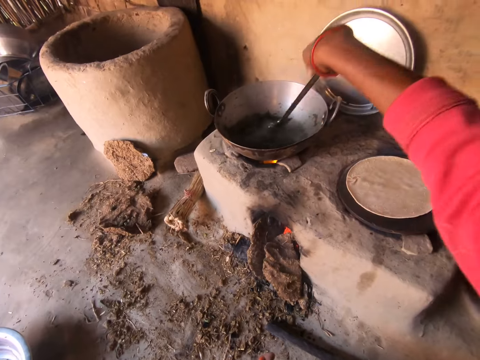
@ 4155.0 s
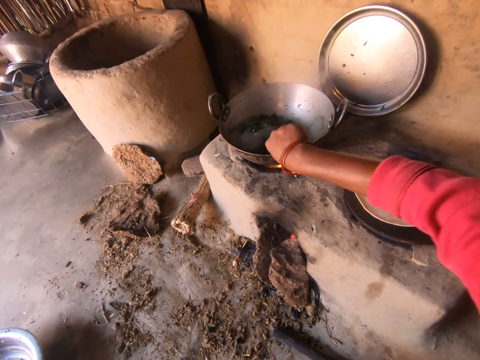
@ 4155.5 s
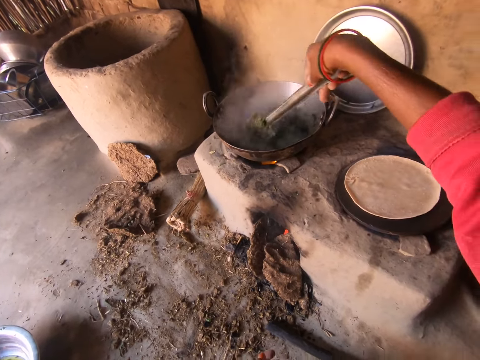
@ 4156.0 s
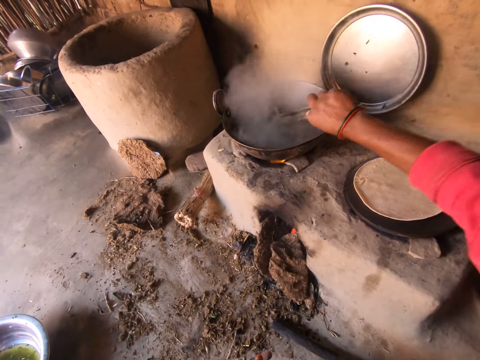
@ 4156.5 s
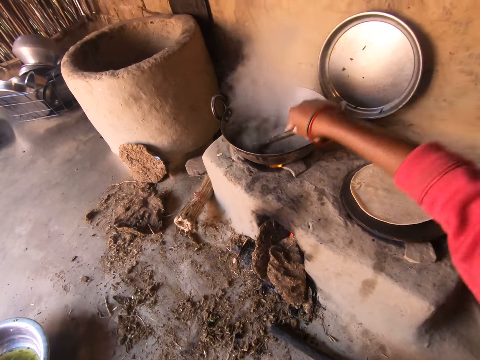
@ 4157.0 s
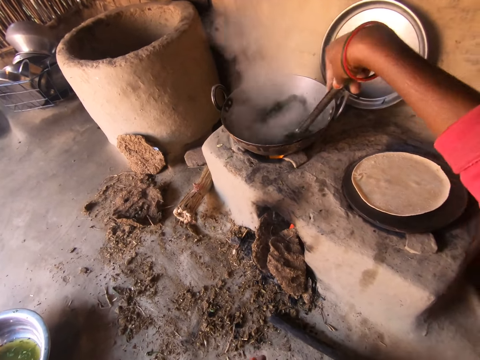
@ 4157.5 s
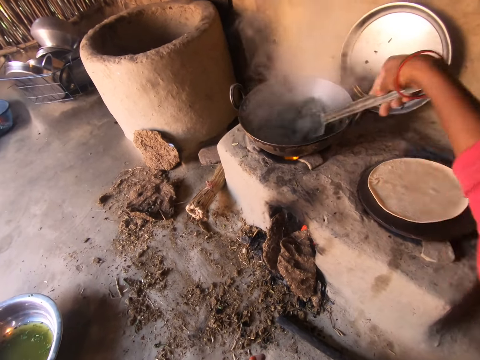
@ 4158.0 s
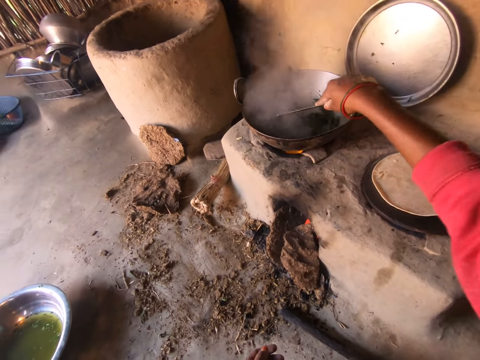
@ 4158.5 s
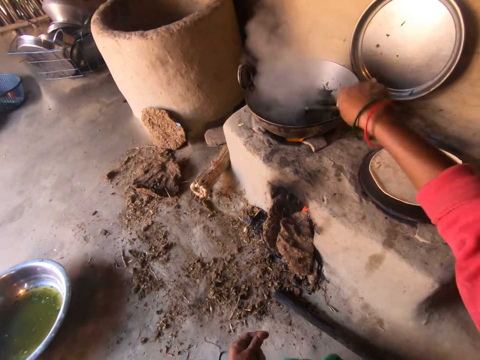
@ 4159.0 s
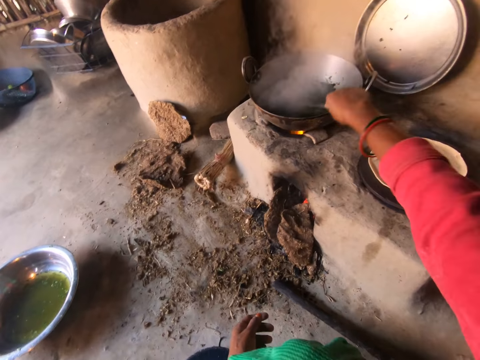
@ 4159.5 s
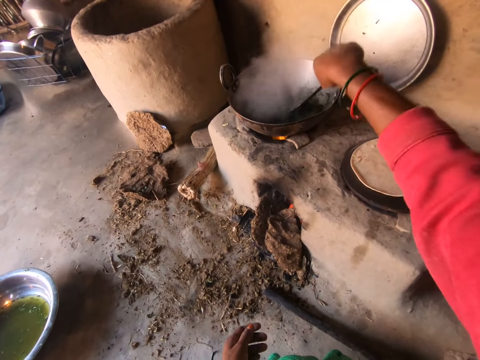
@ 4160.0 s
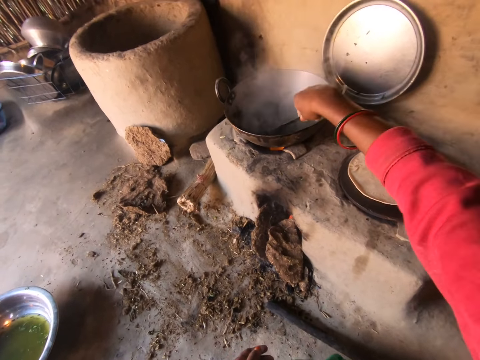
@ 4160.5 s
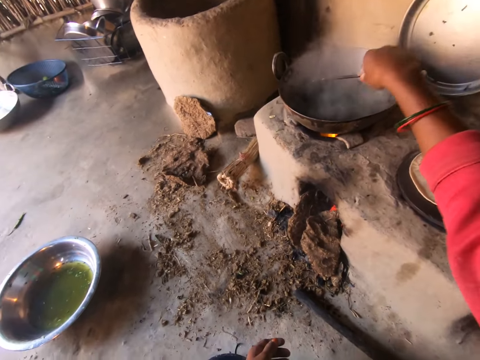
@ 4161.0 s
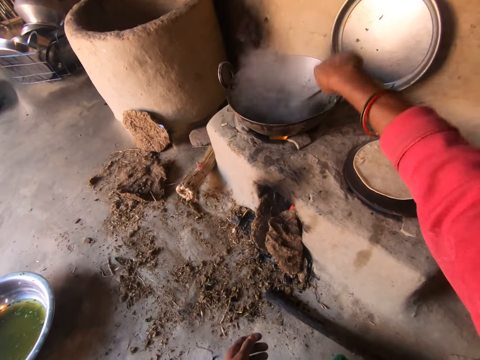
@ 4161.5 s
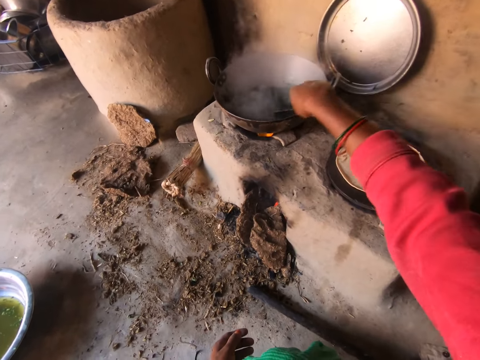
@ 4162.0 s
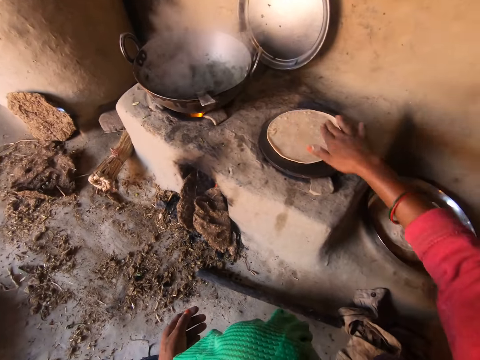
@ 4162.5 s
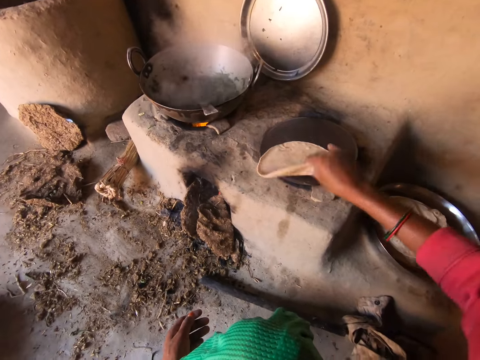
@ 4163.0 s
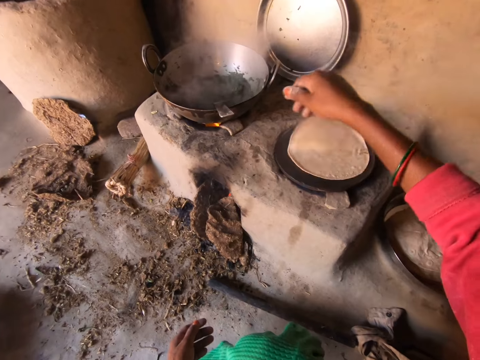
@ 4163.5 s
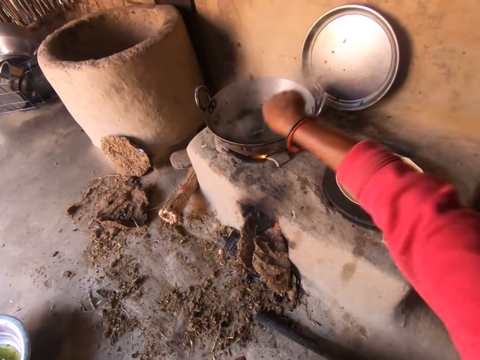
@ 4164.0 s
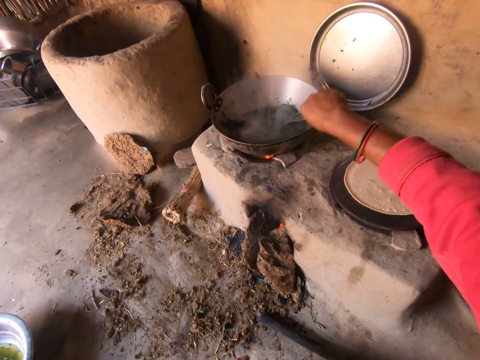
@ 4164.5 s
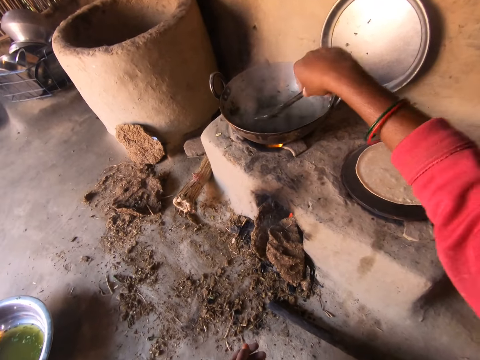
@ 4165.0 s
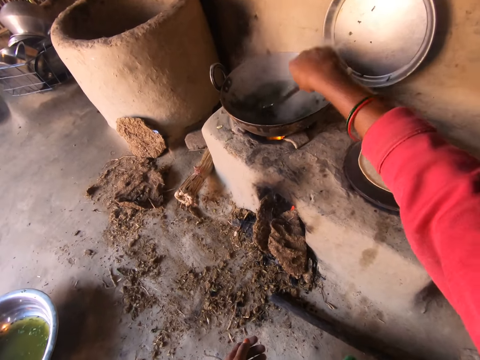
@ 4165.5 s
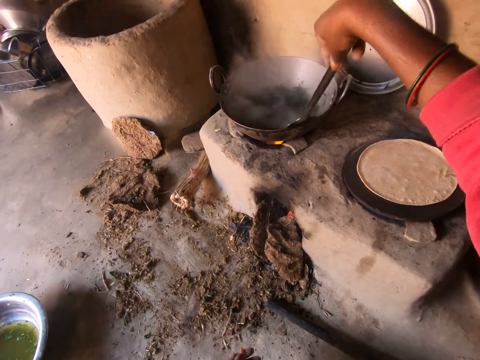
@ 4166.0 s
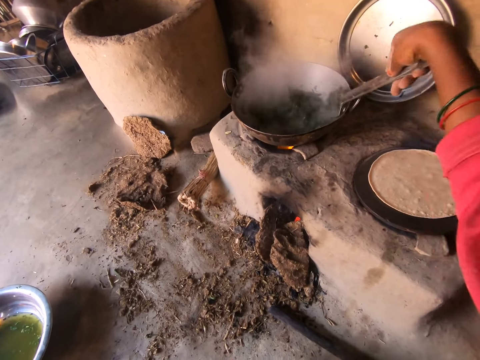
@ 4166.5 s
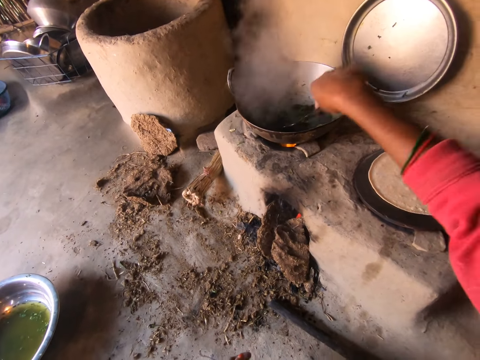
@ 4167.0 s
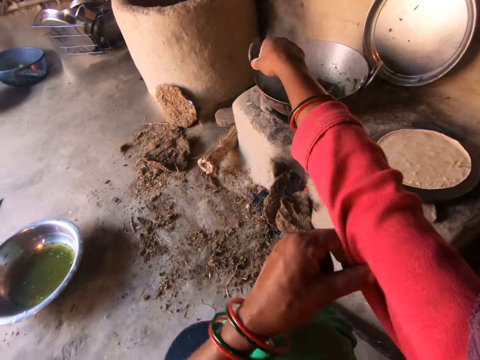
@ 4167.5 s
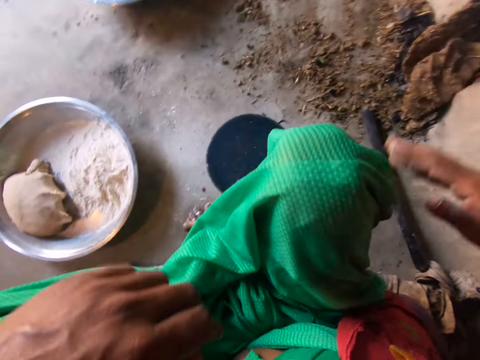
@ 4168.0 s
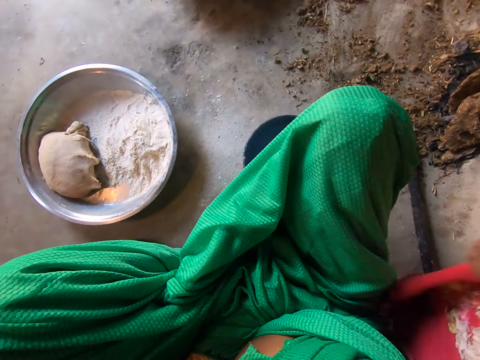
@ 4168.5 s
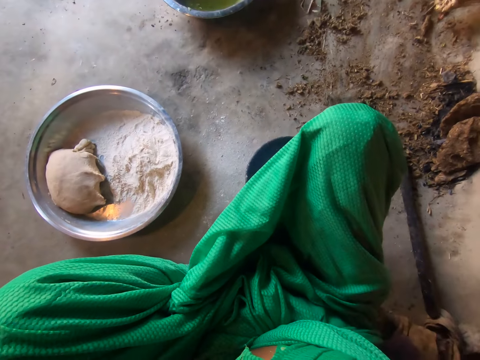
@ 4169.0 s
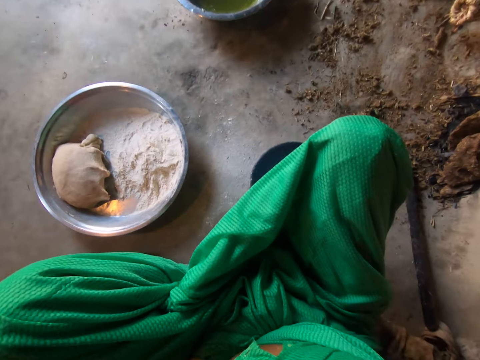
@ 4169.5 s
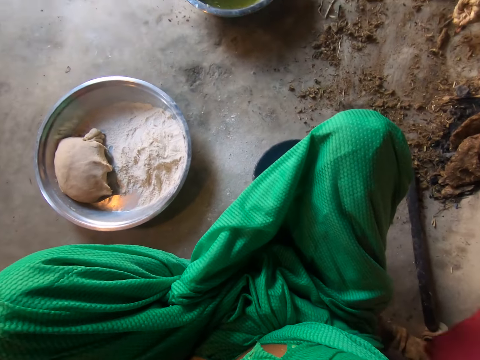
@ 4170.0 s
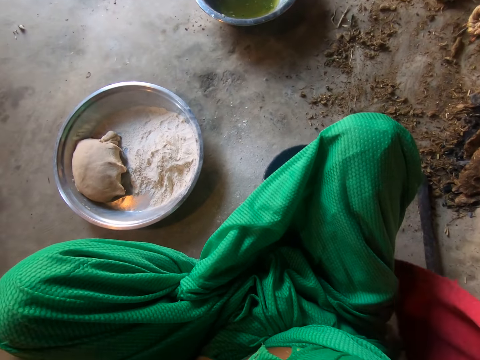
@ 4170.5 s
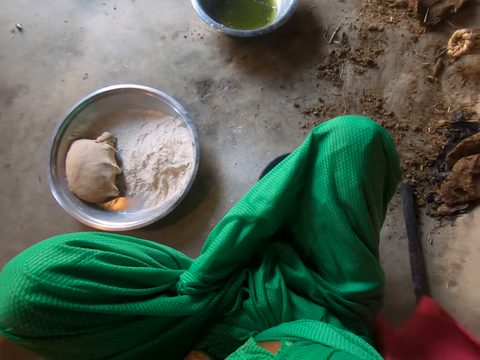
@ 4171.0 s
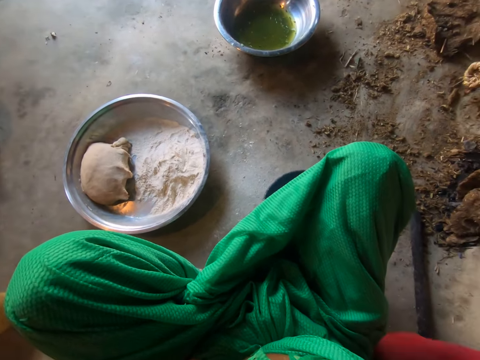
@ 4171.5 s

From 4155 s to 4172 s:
The camera wearer picks up the cooking spoon with the right hand. They stir the stew in the pot. They turn the chapati to the other side on the pan. They stir the stew in the pot again. They remove the sweater.

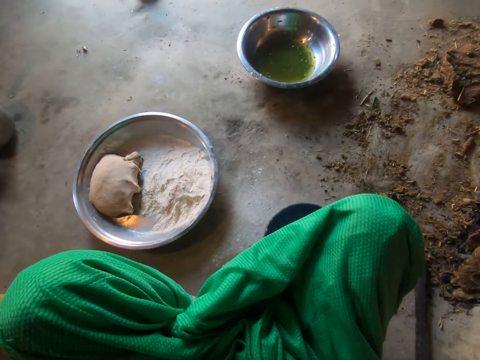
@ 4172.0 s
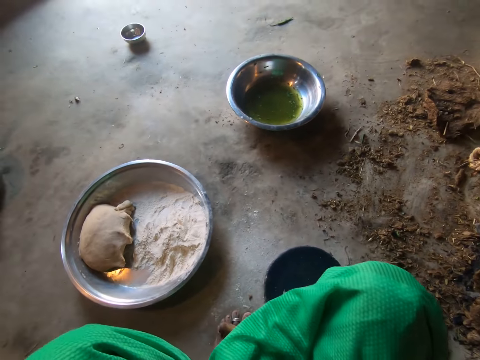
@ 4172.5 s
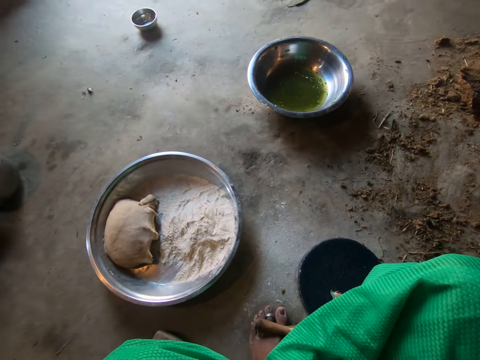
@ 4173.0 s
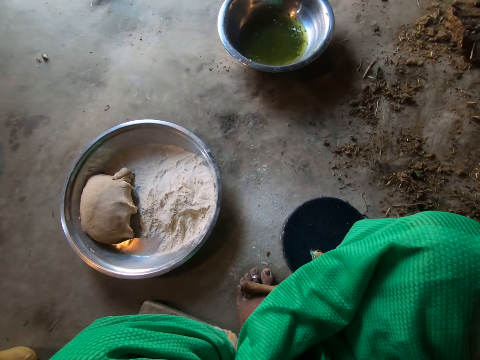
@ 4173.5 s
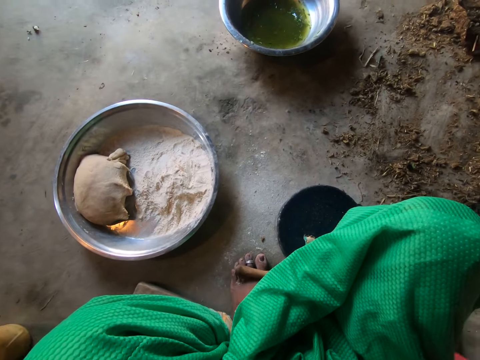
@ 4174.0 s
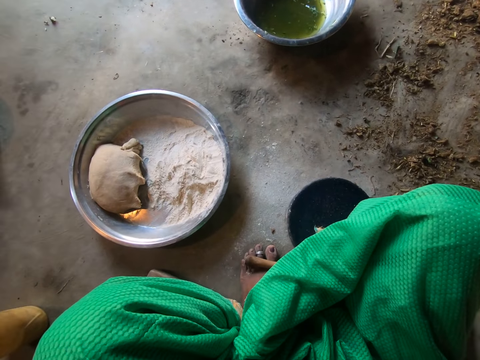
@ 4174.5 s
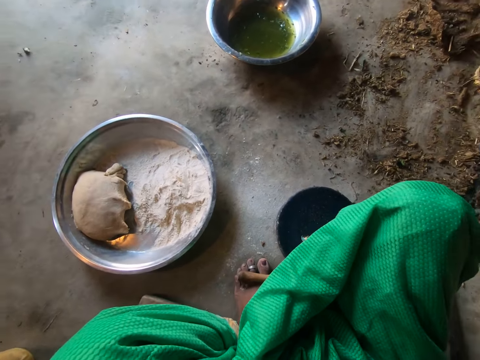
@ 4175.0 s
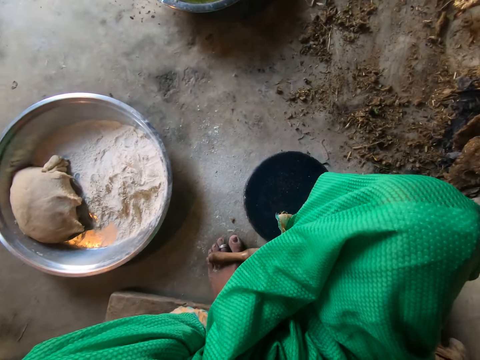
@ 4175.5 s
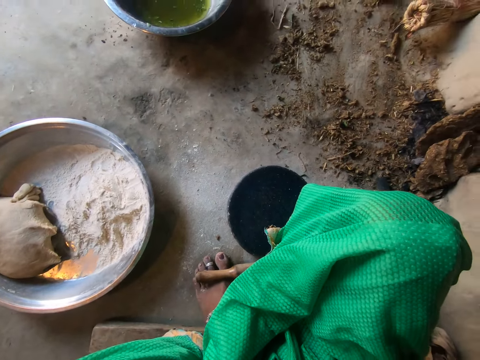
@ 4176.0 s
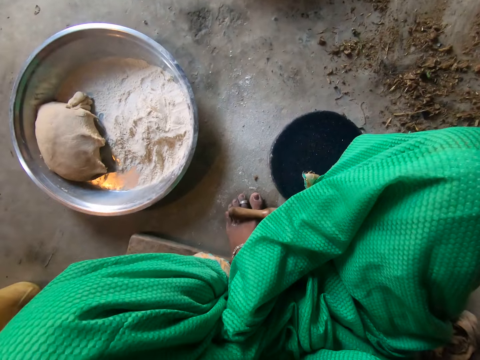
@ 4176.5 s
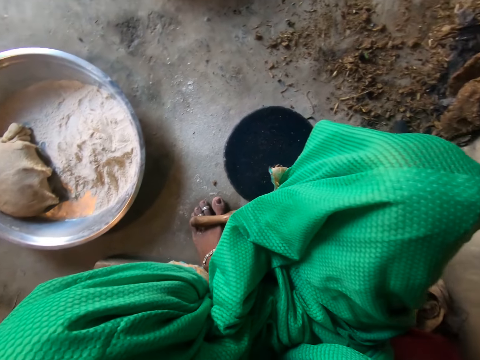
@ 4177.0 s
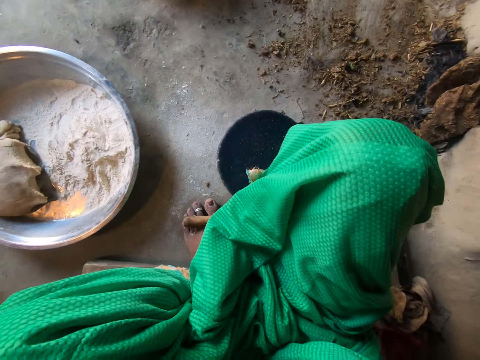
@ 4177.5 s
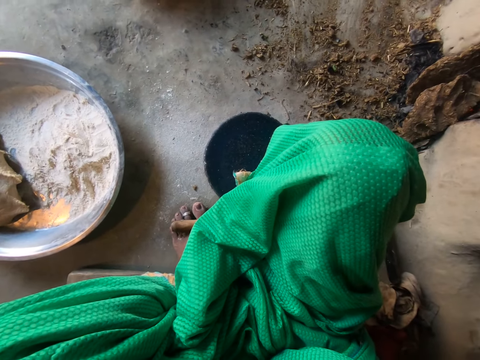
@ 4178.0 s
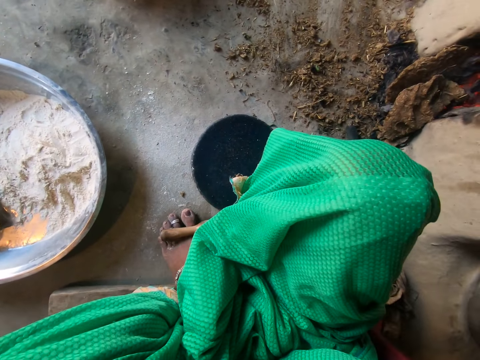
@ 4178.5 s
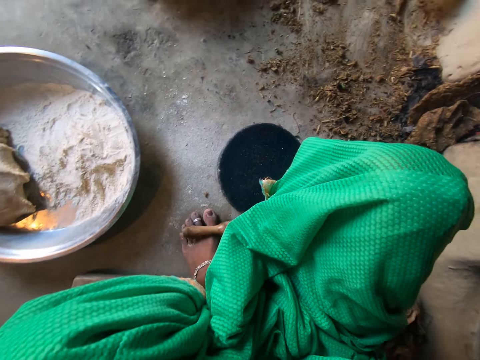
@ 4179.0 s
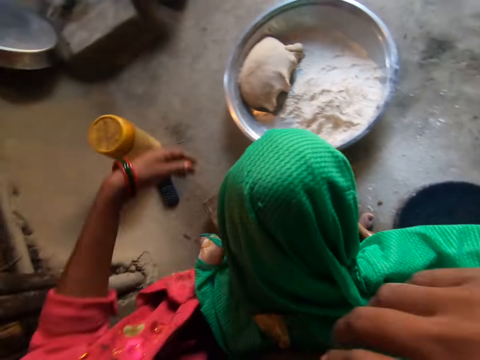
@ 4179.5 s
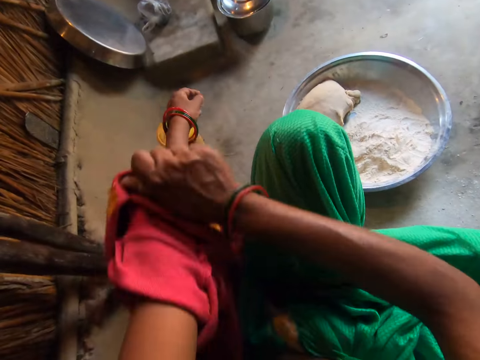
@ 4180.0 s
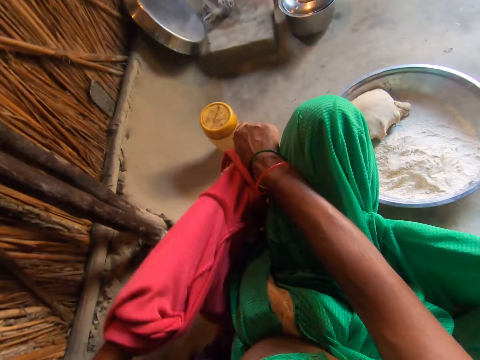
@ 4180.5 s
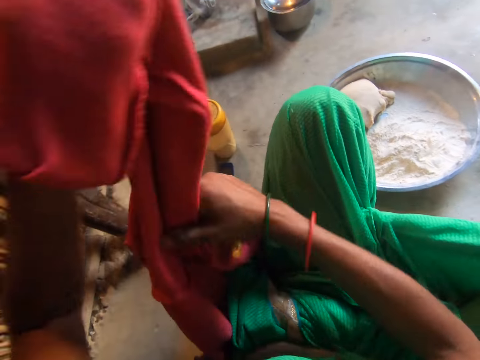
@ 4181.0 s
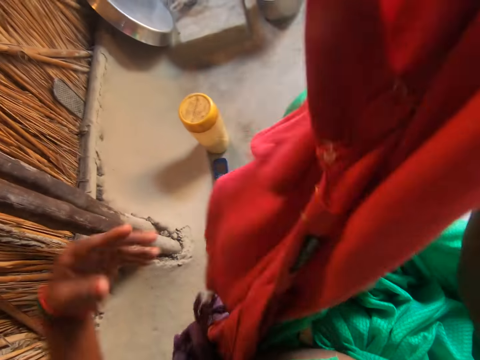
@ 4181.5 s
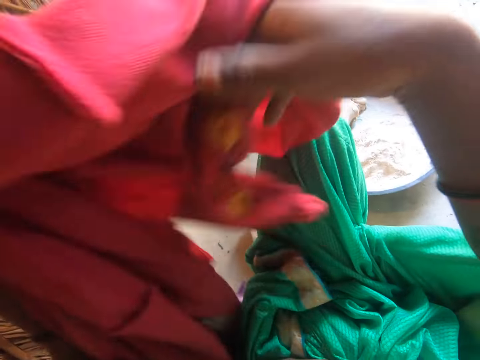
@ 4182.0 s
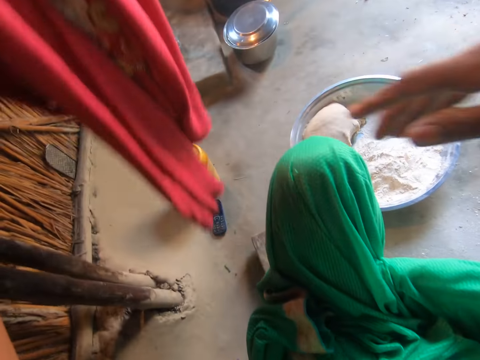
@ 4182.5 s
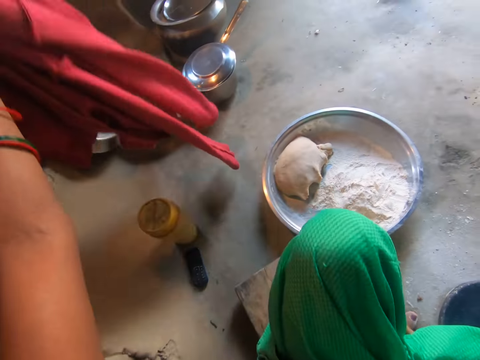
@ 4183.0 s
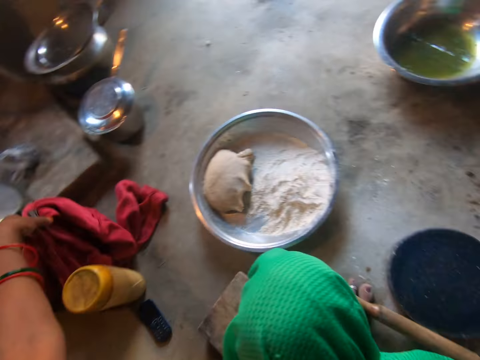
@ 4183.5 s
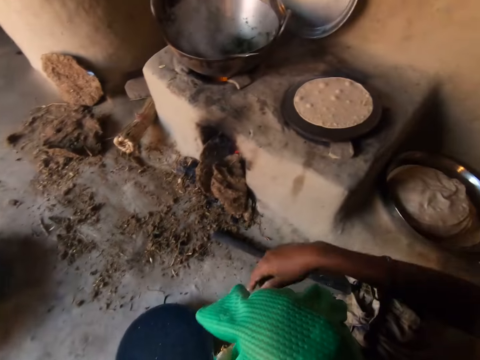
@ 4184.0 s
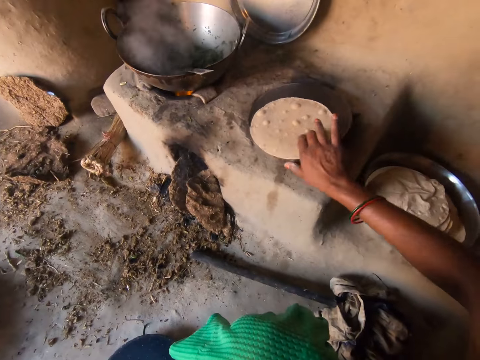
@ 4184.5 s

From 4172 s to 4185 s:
The camera wearer removes her sweater. They put her sweater down. They roll the chapati with the right hand.
